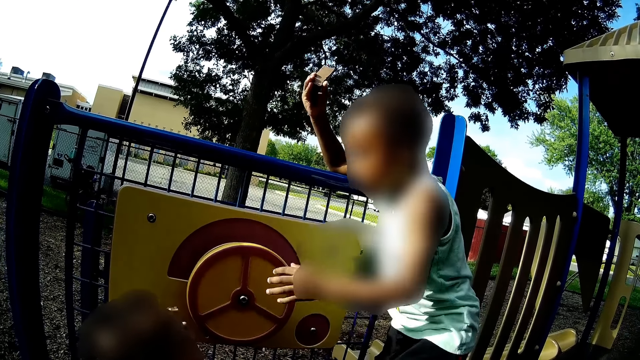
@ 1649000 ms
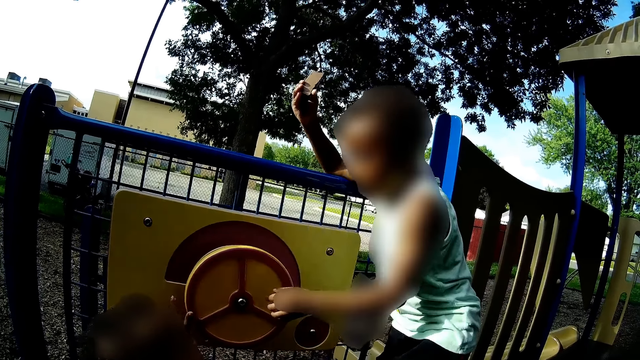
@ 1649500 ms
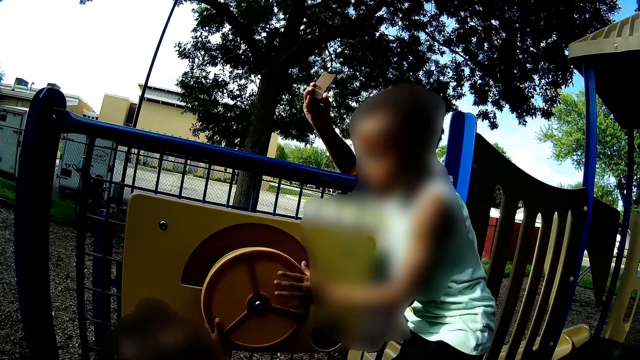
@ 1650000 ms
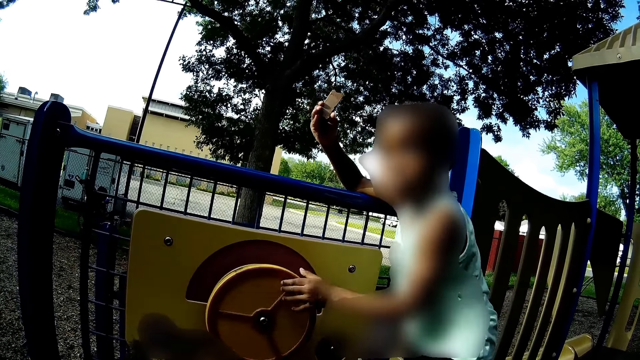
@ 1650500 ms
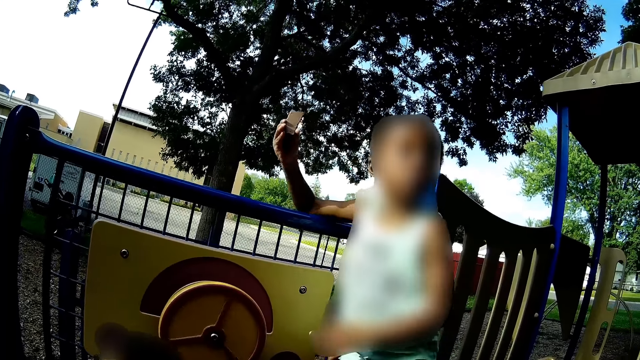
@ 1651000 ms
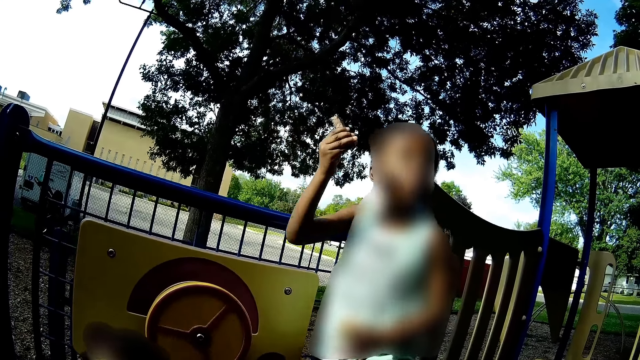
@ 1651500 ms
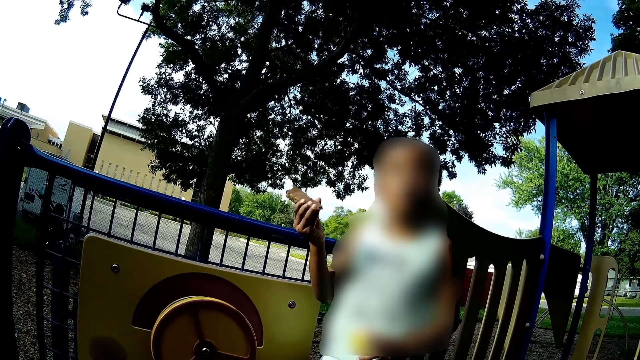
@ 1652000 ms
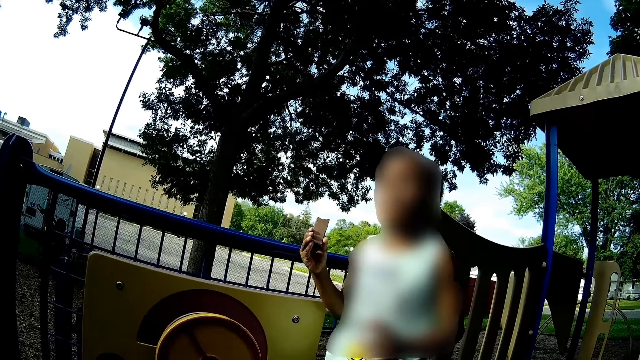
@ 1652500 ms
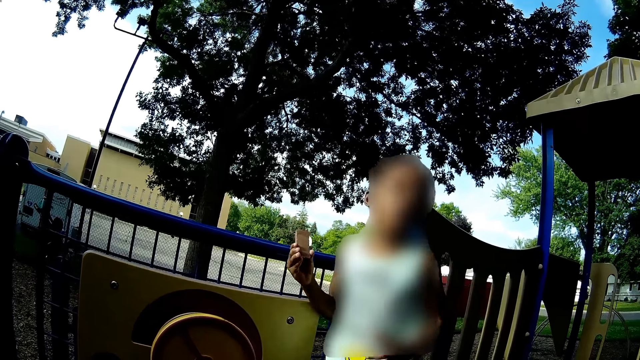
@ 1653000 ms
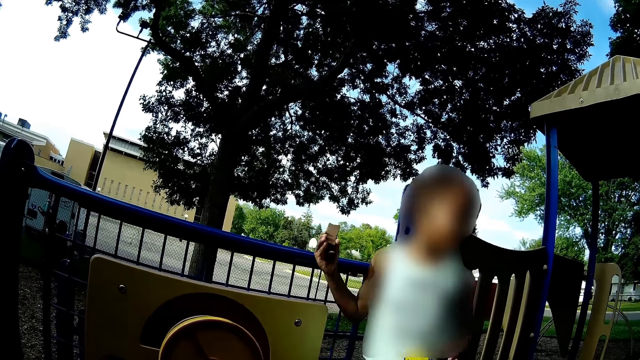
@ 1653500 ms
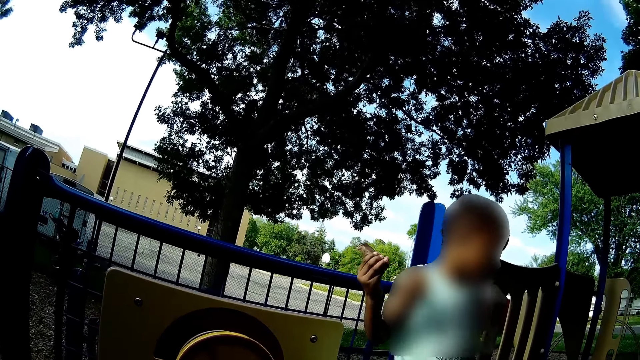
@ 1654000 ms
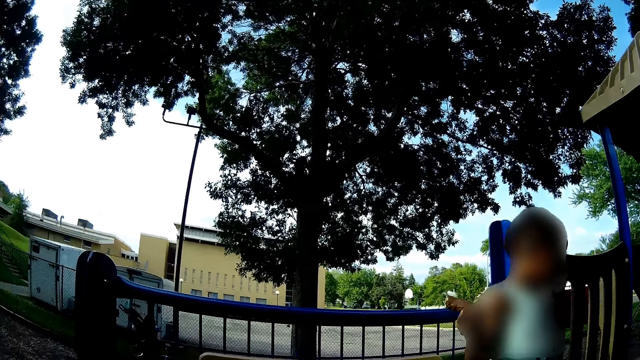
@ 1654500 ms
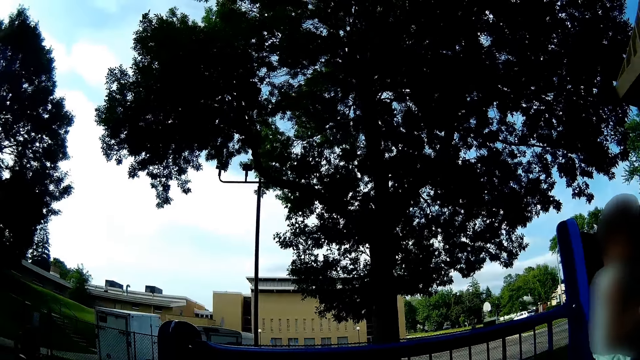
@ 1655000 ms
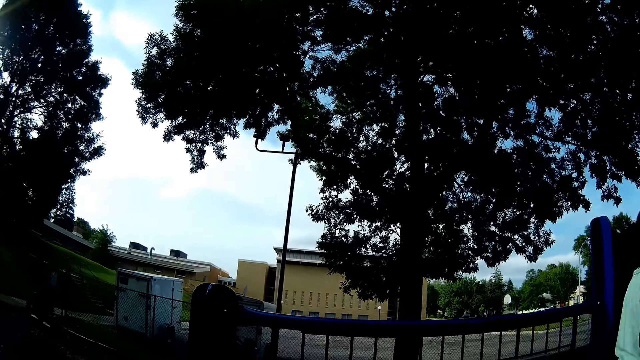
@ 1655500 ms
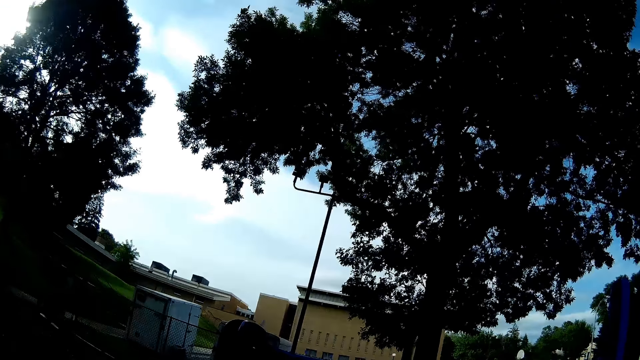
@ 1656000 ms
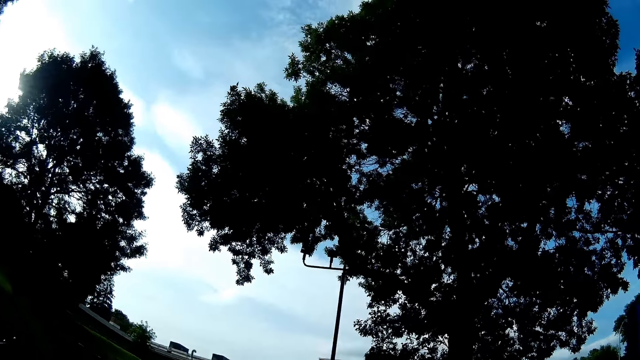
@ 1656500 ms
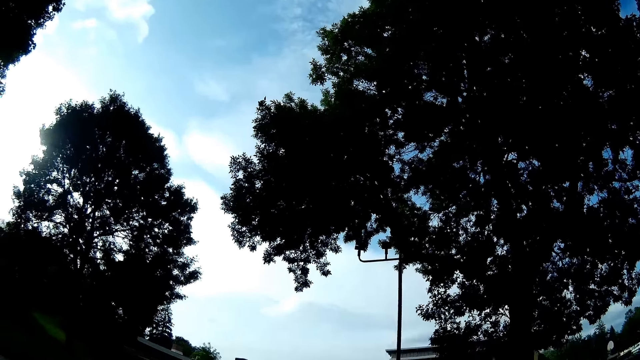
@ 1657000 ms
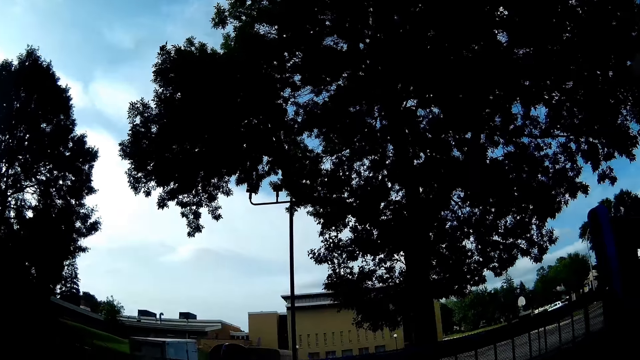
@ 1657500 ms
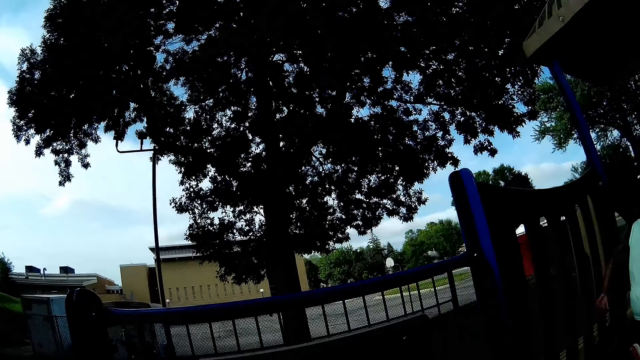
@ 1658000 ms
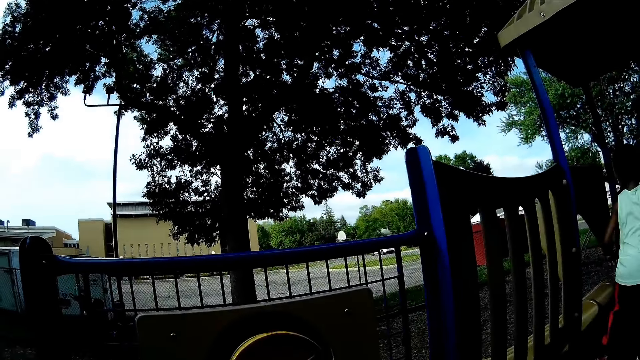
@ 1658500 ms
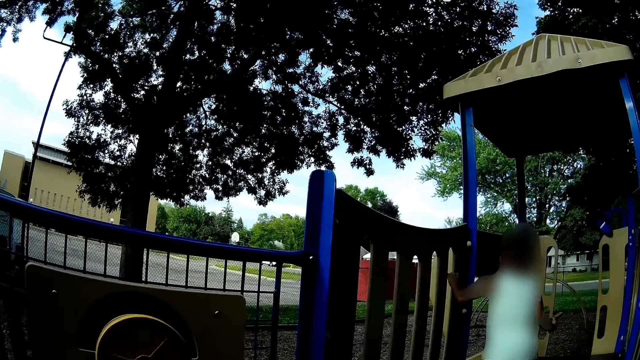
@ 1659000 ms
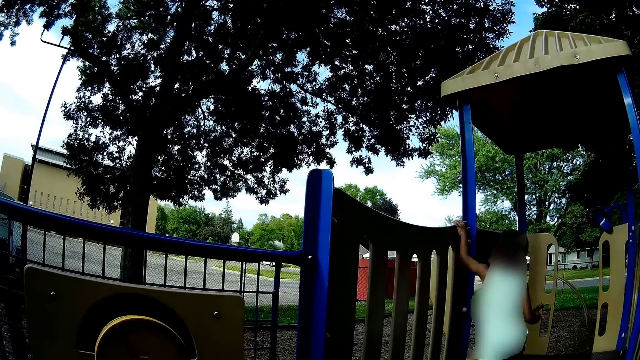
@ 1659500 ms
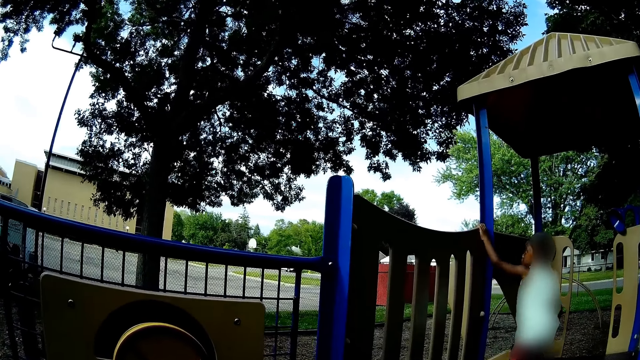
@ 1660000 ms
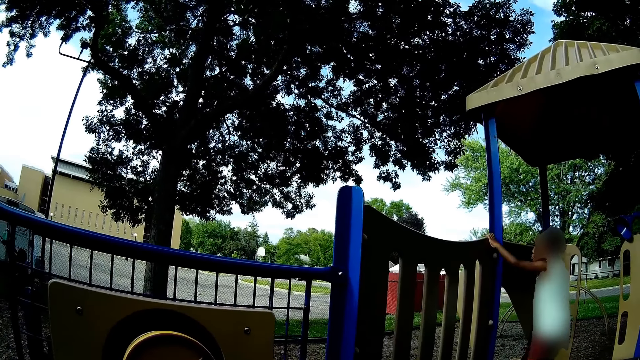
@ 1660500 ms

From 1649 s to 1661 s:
The baby walks to the slide.

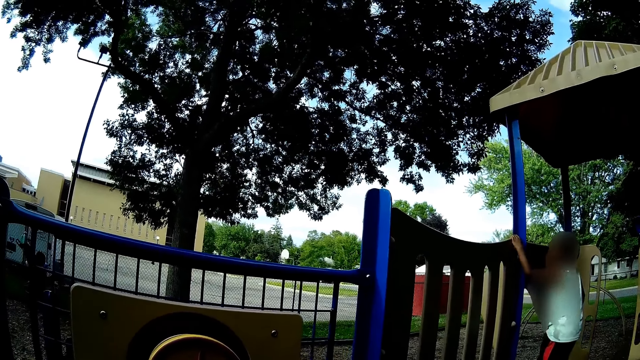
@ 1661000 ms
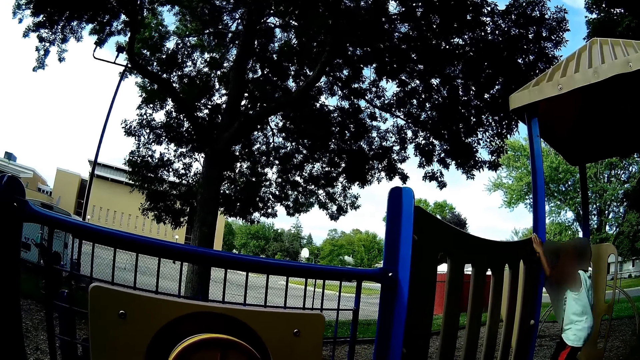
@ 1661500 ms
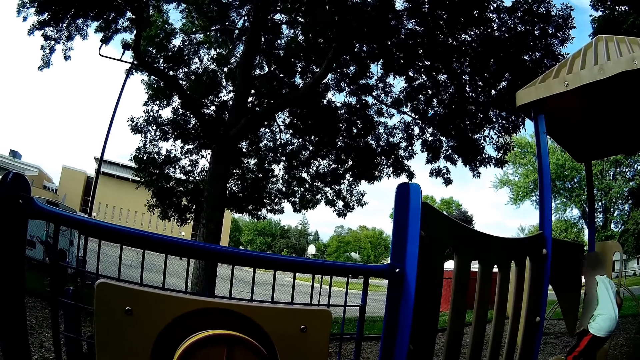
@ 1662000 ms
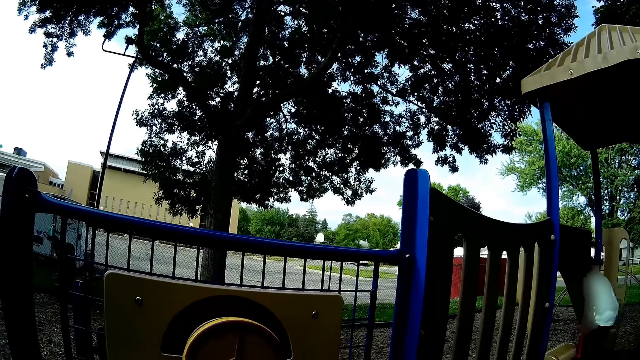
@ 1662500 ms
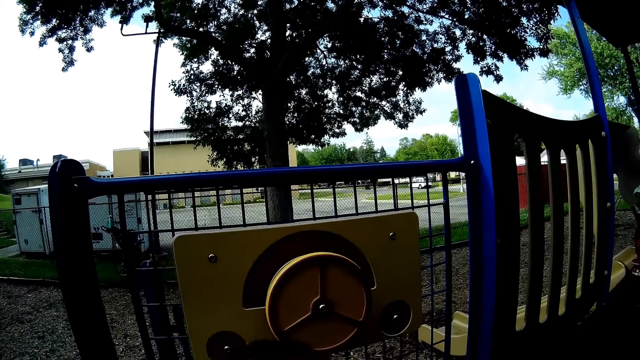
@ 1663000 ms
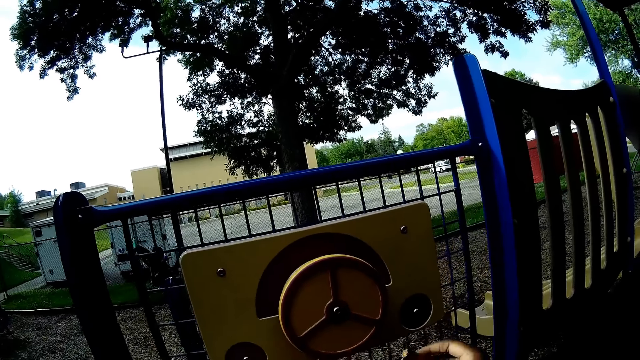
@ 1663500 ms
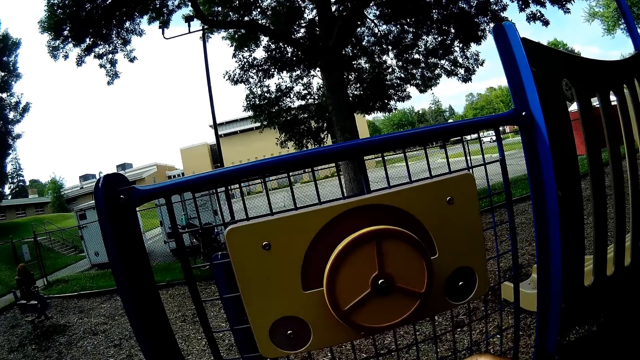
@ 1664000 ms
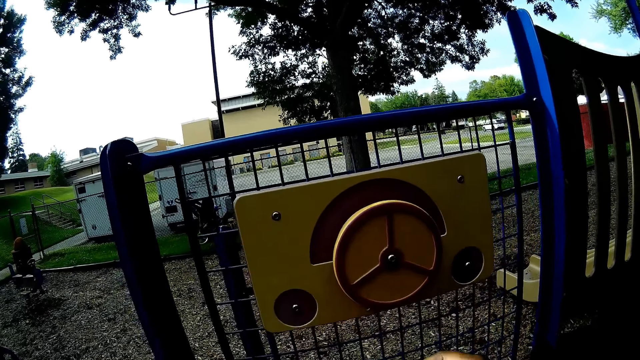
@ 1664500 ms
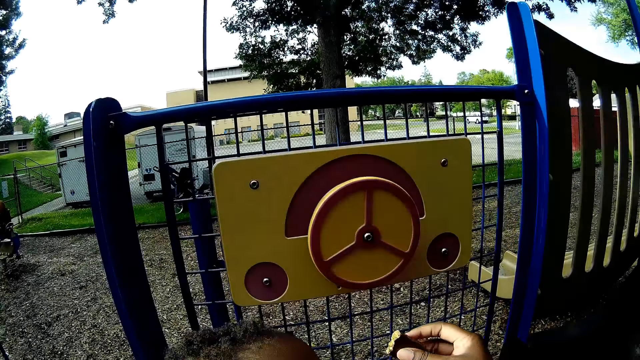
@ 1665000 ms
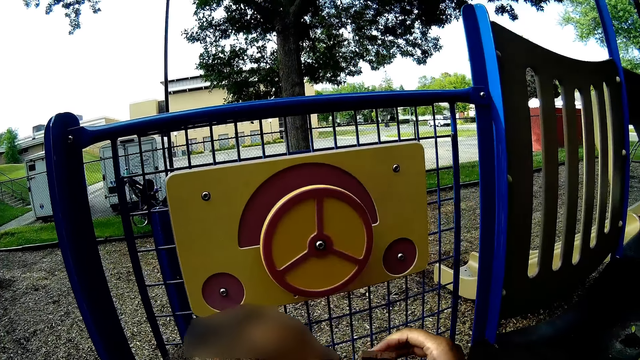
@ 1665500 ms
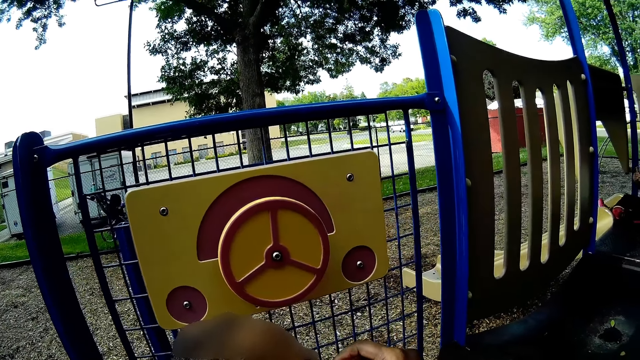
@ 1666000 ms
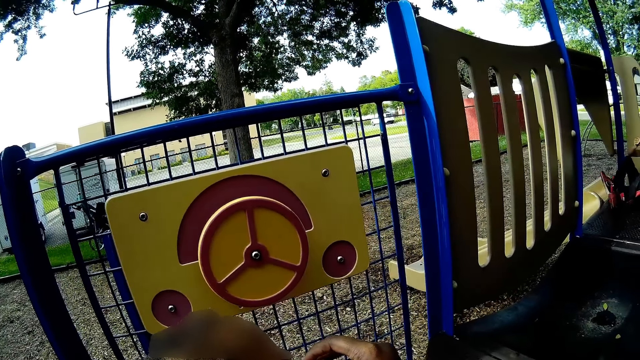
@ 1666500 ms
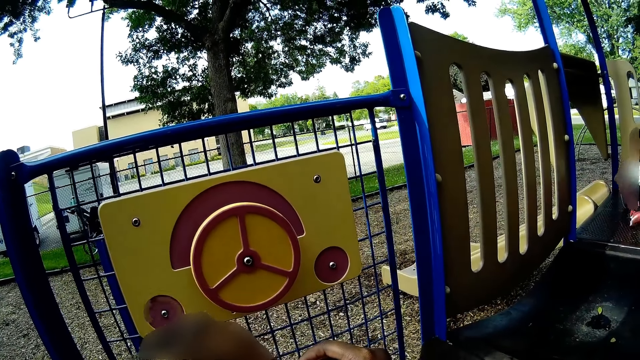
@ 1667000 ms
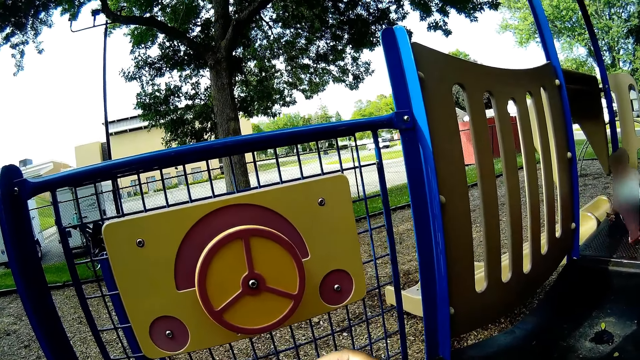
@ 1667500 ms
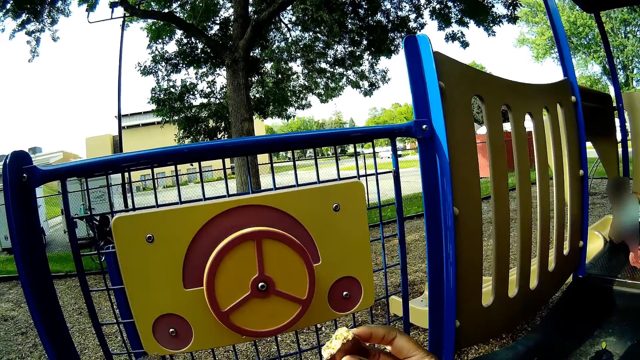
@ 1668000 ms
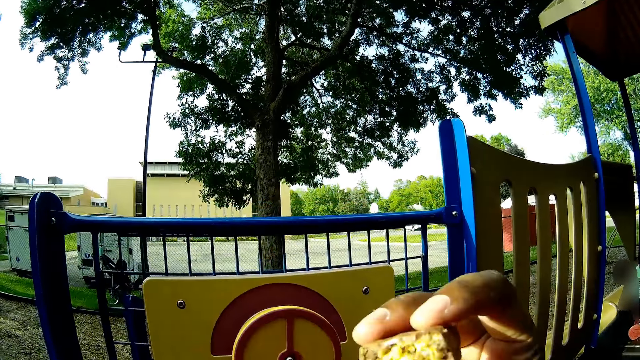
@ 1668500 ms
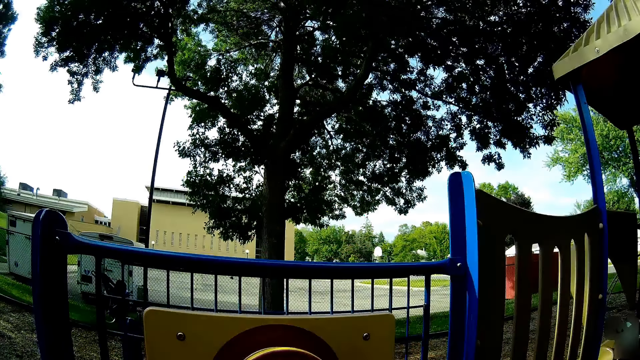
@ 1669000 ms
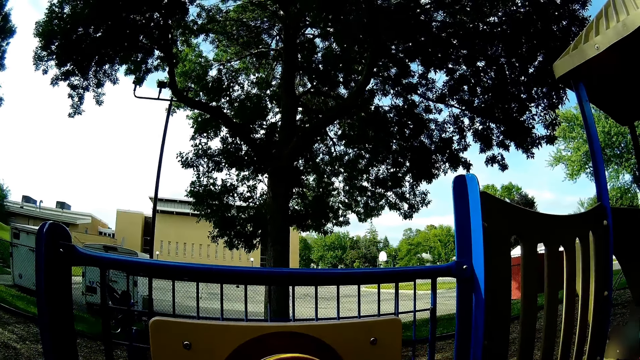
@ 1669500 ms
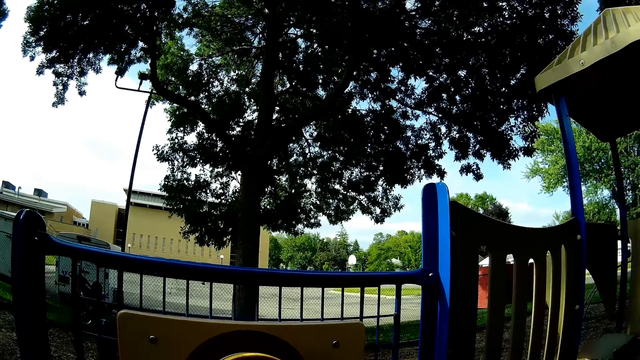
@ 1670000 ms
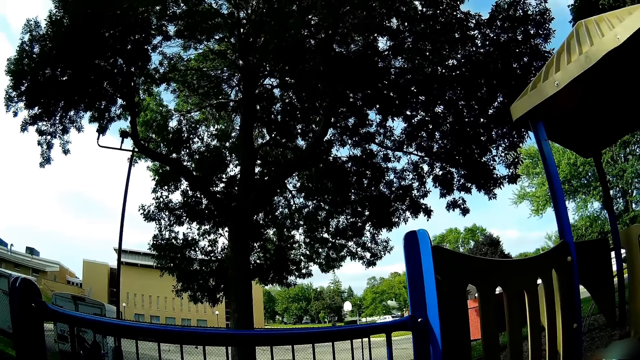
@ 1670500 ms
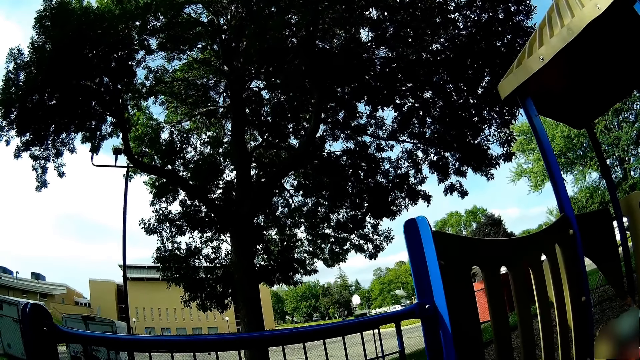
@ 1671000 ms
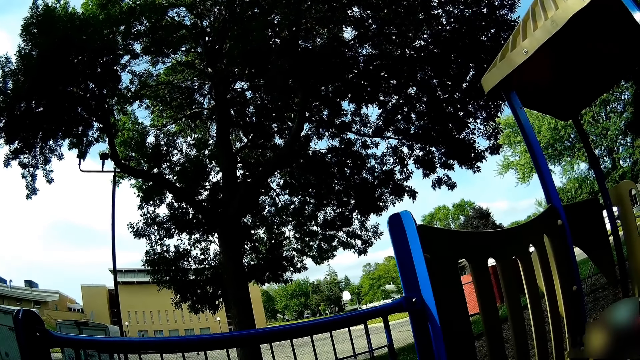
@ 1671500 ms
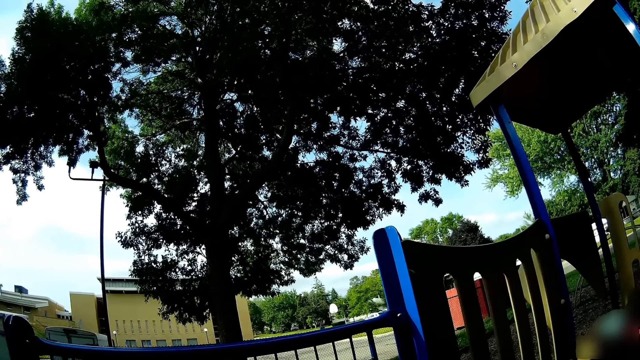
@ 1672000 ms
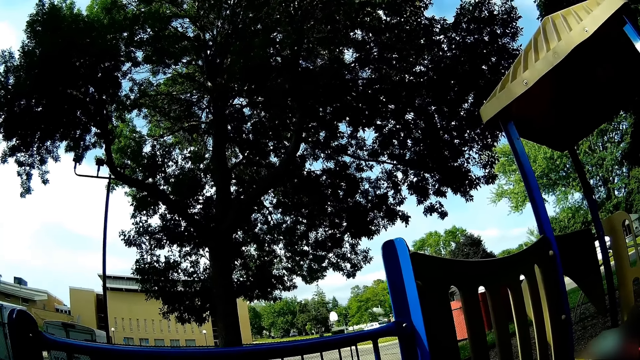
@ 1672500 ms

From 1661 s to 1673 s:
The camera wearer feeds the baby snacks with her right hand.
